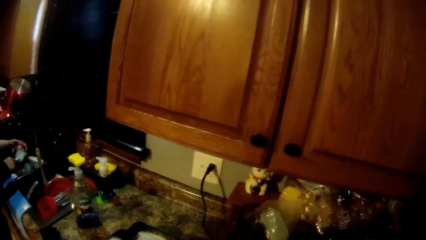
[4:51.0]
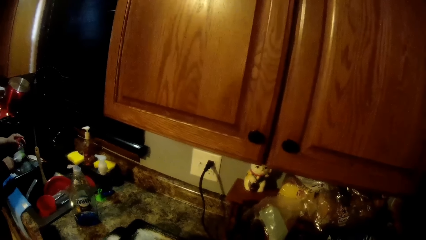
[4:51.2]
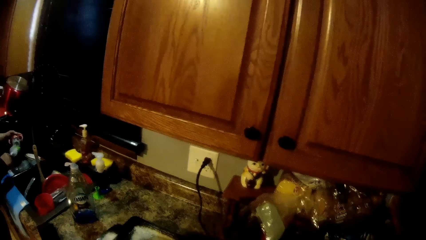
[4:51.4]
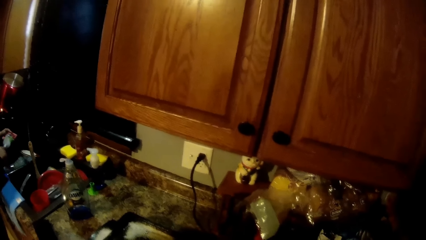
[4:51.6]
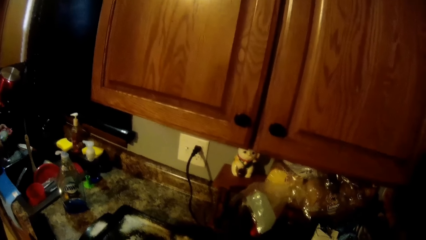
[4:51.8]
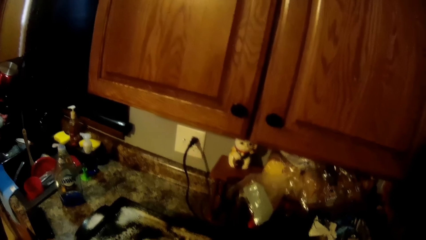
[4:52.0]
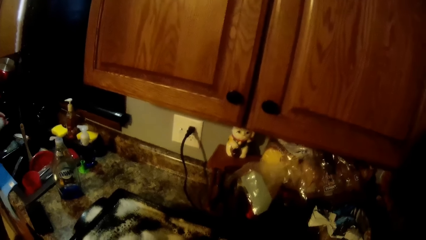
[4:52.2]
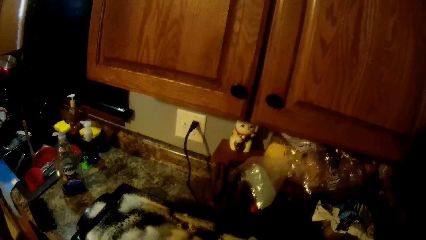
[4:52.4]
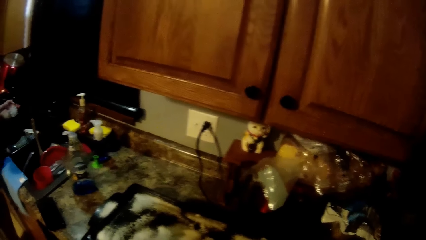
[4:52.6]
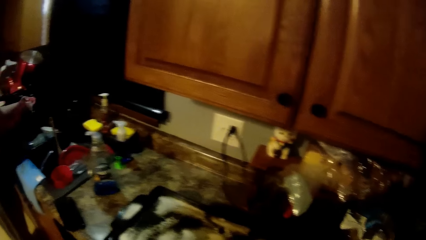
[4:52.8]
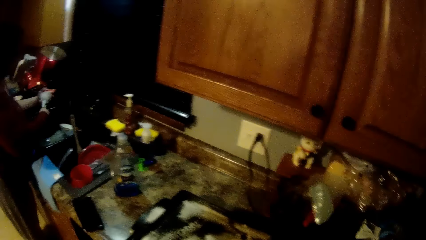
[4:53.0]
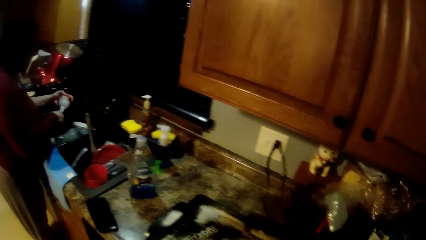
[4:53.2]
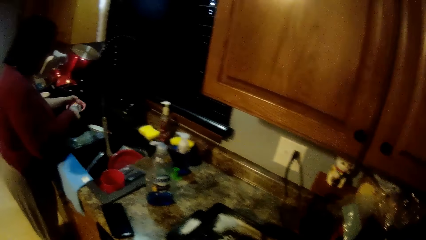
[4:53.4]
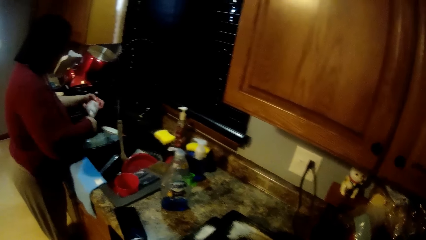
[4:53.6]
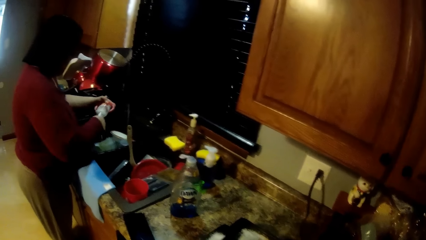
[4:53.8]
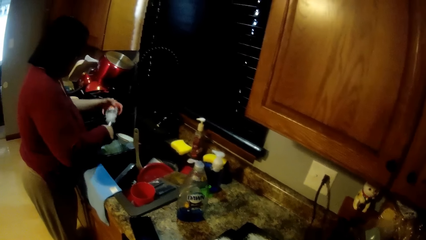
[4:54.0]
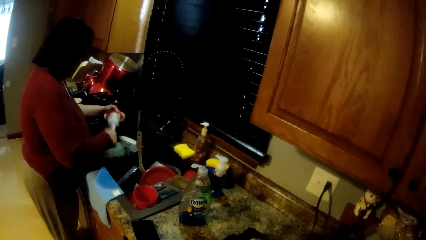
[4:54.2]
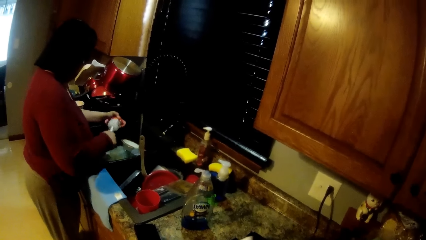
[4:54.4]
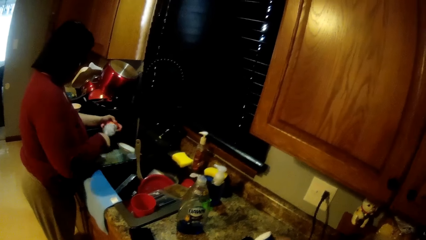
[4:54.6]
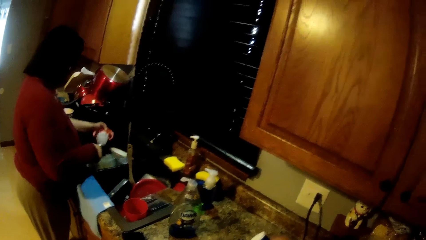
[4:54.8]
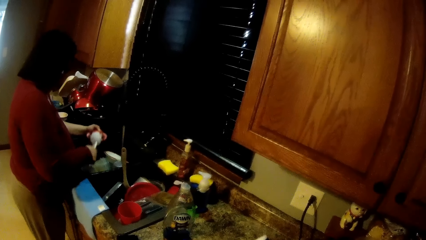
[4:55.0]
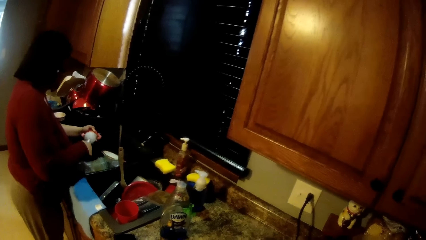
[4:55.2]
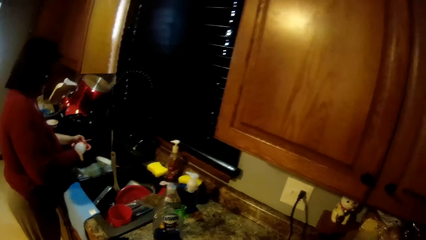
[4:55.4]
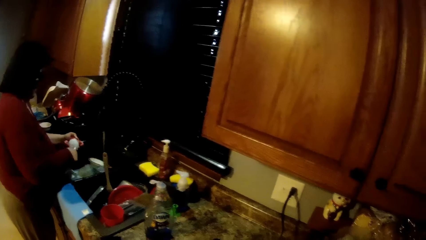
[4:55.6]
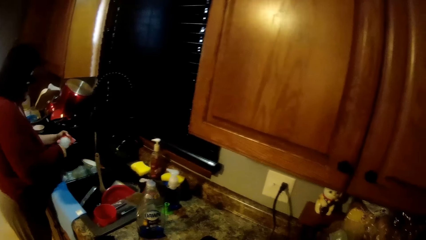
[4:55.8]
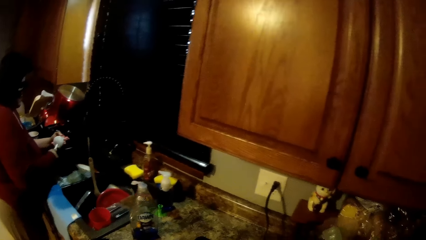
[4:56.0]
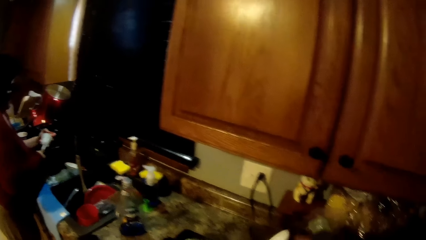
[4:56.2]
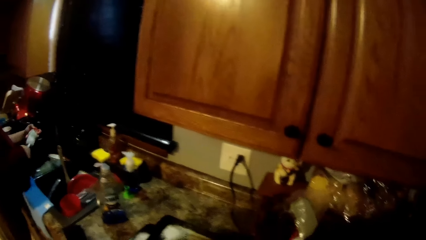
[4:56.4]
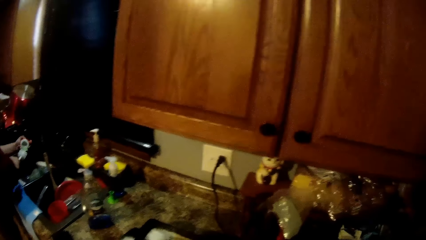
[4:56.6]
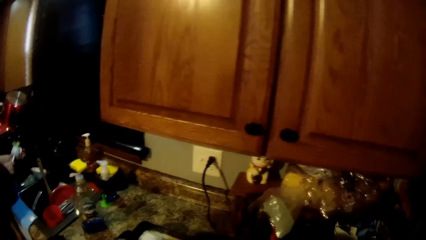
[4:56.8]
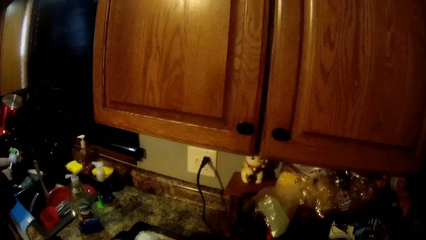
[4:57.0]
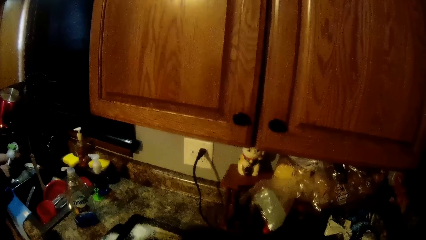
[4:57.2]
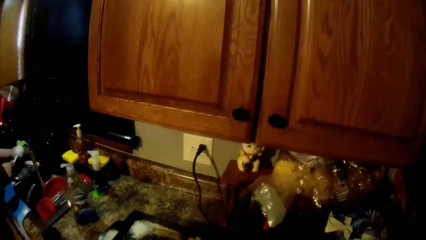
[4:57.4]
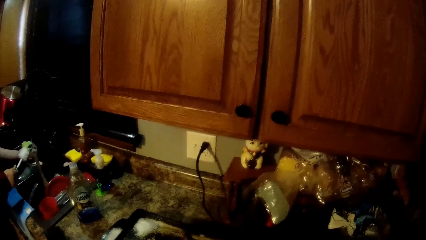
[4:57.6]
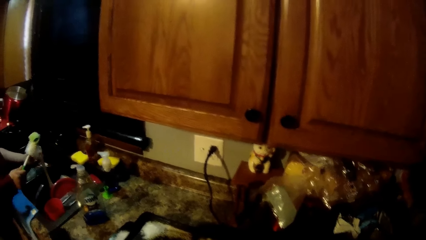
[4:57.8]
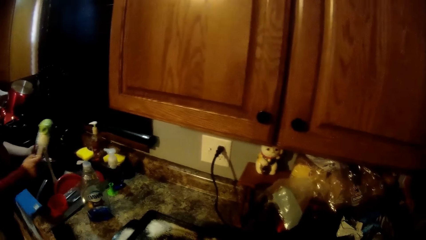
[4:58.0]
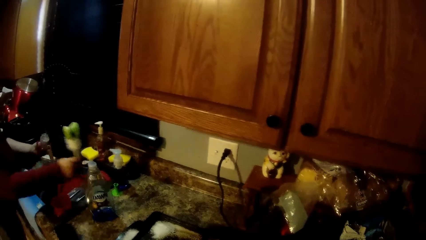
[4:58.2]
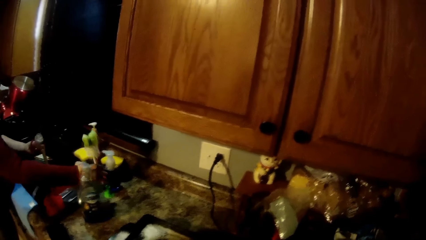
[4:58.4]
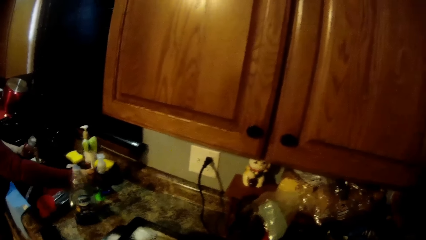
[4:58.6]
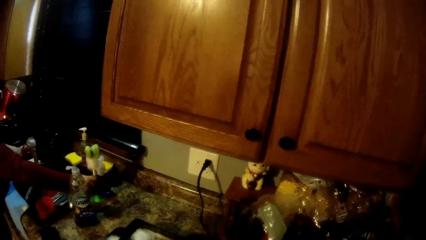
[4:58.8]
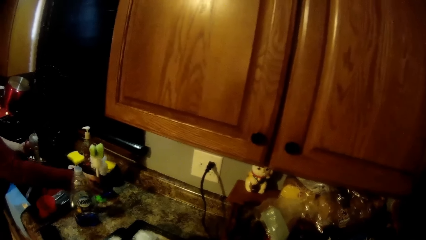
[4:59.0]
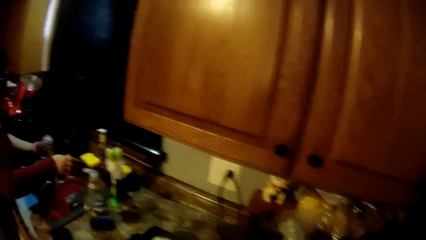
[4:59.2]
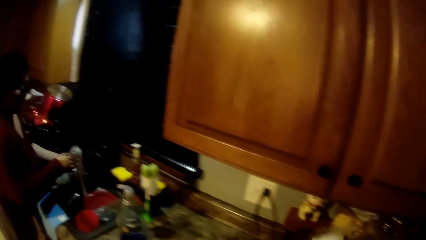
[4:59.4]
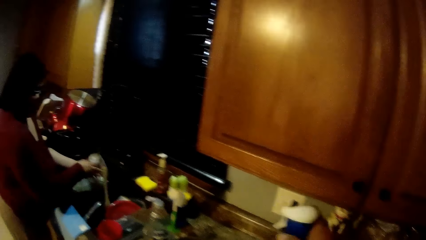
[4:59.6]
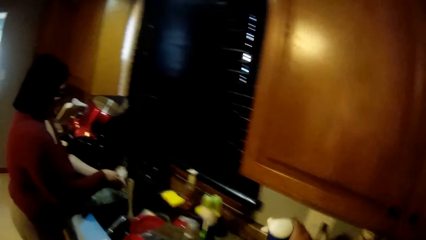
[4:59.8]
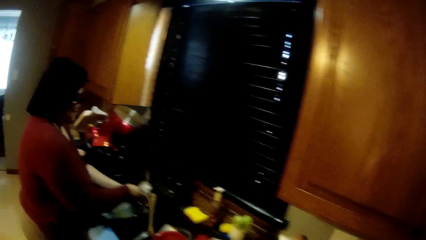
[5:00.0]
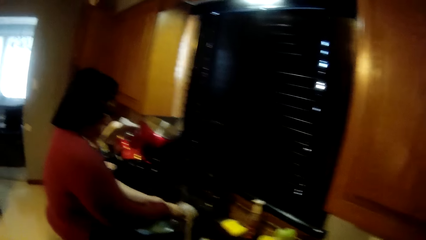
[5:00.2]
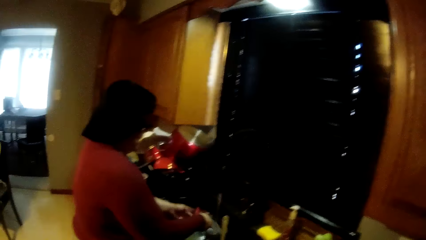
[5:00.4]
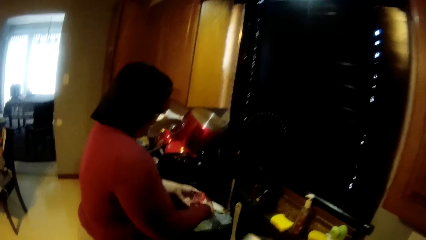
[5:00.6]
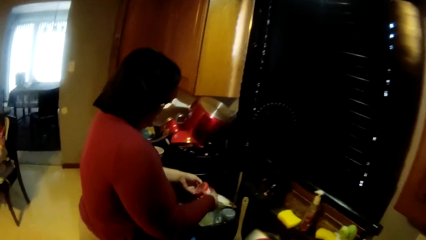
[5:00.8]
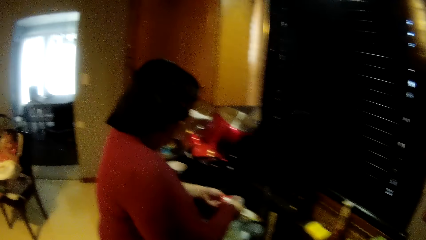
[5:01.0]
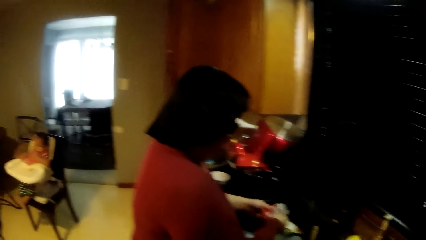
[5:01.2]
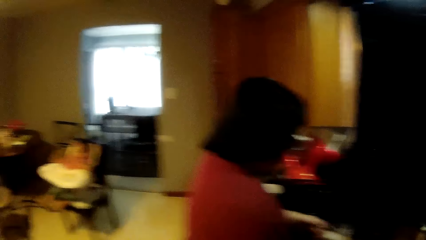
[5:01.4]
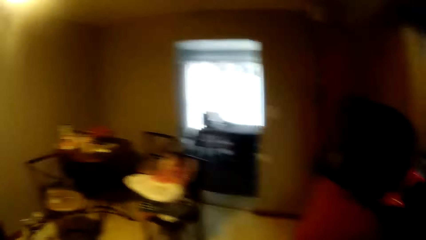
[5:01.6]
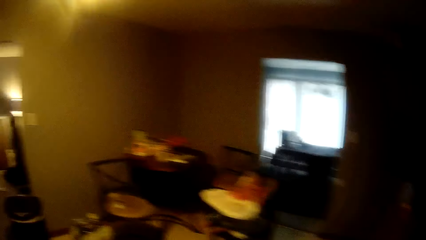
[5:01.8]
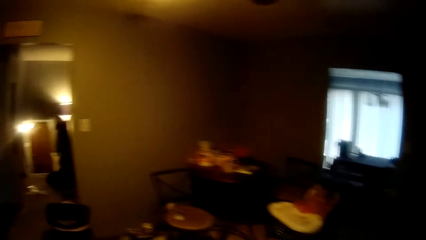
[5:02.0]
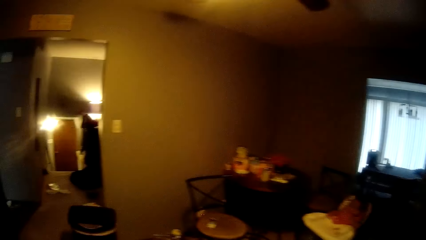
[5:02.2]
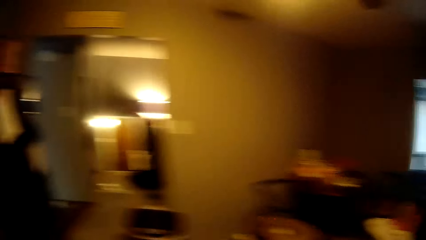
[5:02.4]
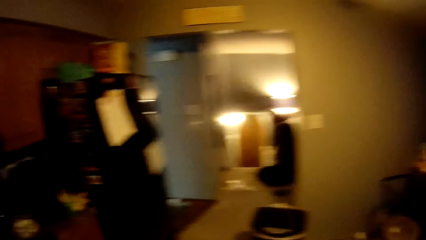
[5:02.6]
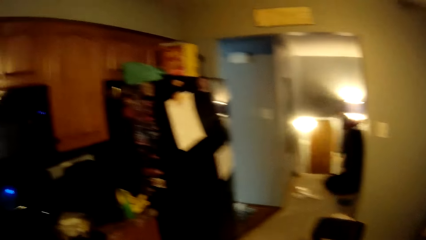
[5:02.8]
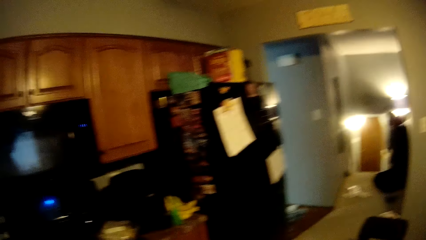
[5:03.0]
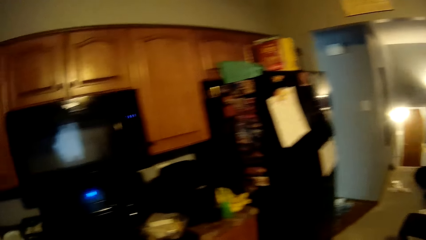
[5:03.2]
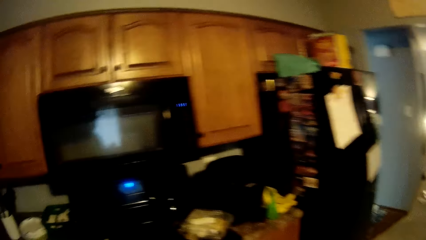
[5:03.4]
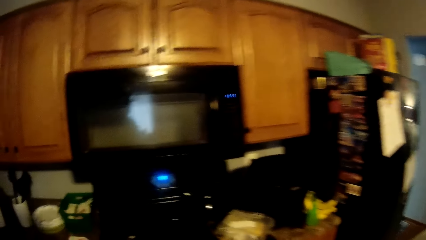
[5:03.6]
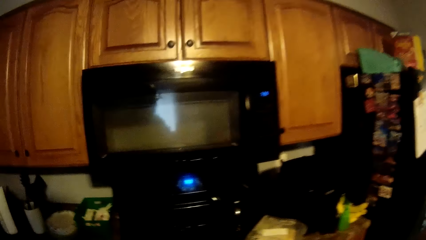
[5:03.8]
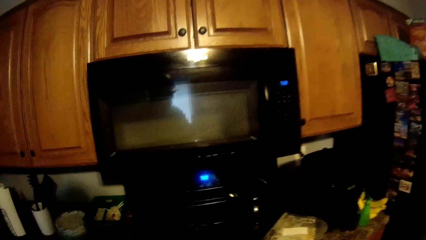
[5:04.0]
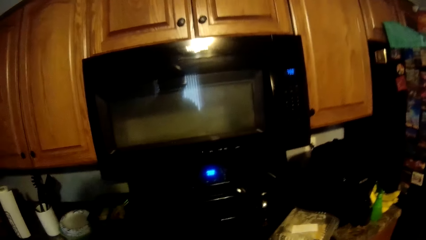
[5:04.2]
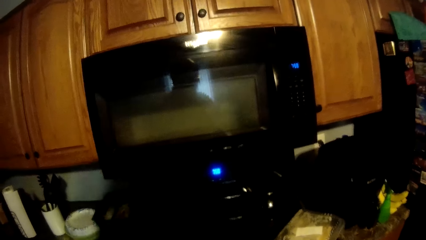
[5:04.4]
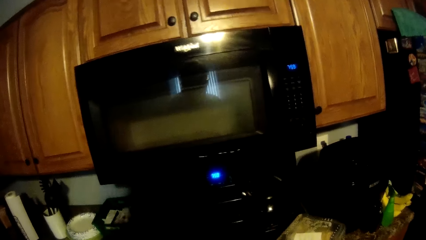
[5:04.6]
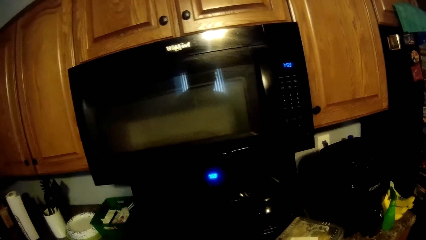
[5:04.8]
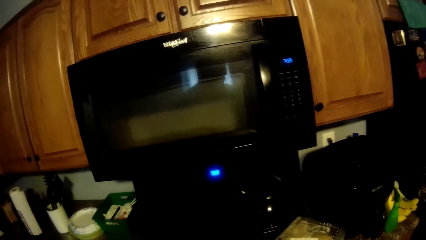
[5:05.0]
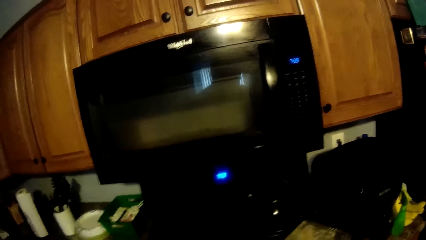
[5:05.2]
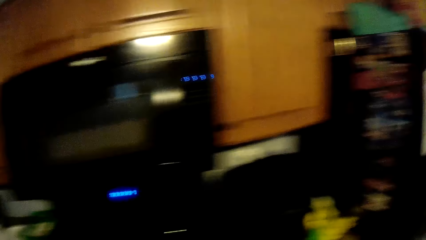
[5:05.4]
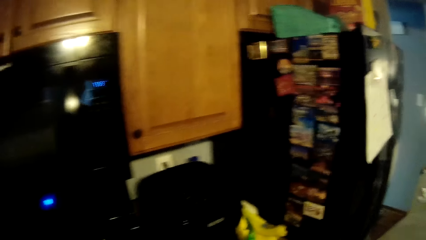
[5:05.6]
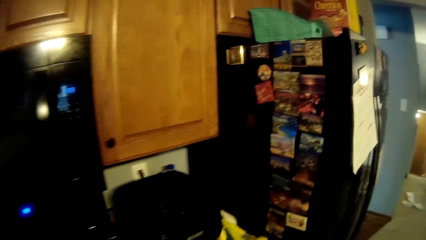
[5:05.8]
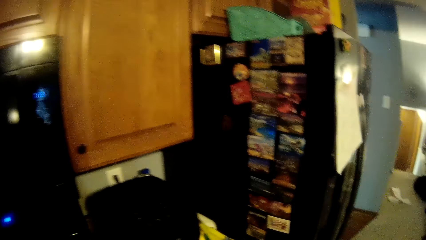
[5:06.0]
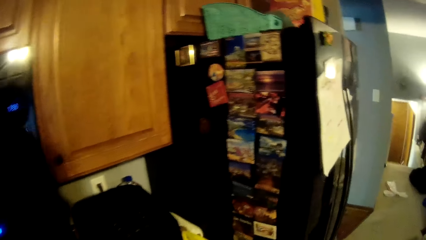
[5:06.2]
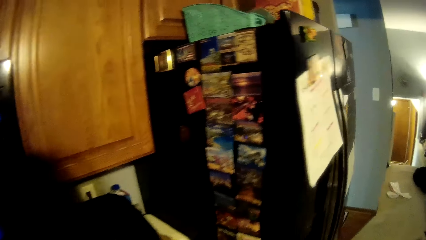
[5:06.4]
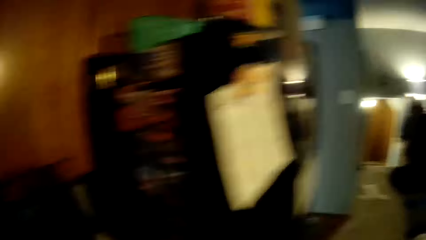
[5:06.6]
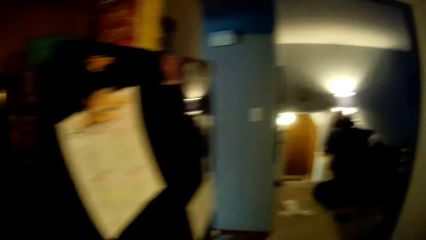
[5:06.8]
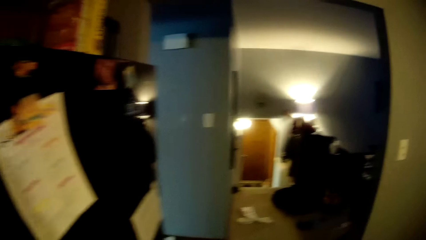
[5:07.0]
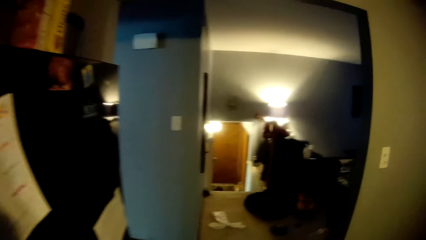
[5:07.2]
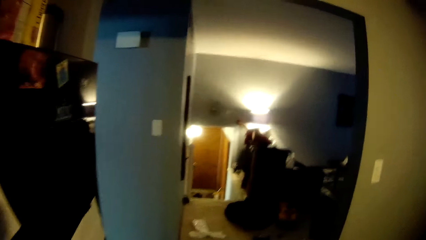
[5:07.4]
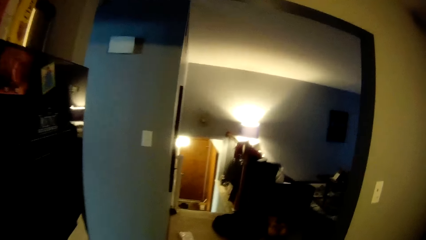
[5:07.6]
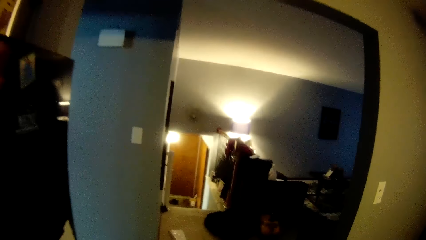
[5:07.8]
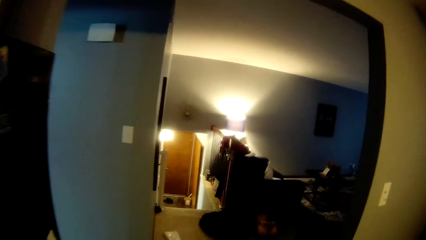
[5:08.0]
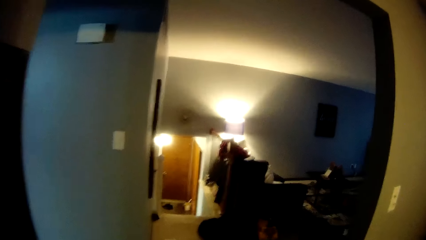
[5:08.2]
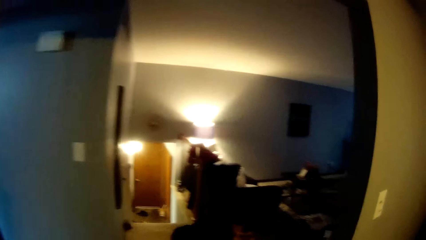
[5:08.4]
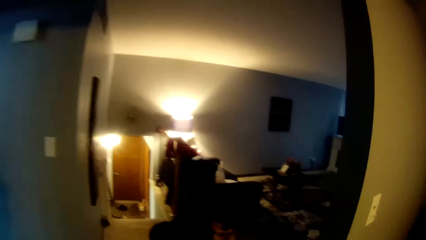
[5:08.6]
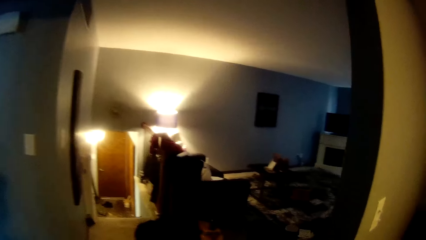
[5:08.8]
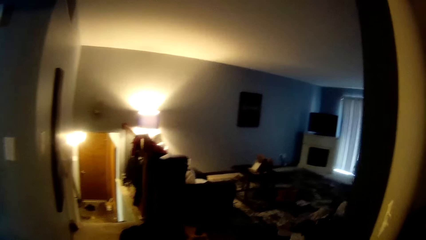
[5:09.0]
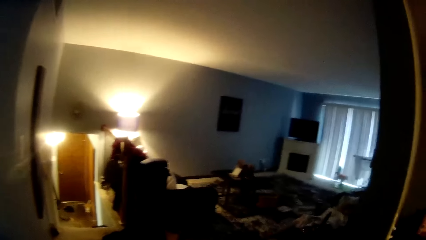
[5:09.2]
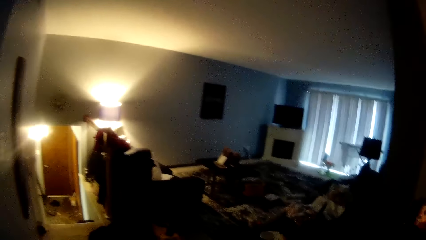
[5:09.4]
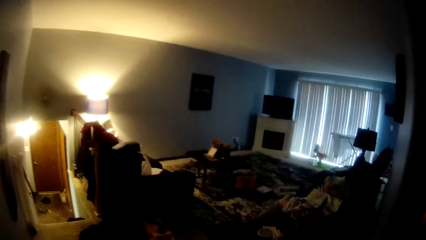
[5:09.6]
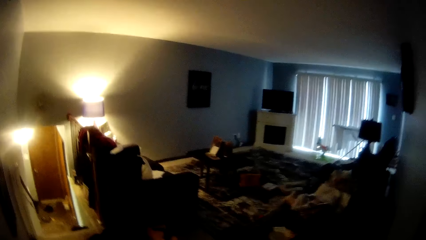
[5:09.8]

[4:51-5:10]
The camera wearer looks around. They converse with the woman in the kitchen. The woman drops the brush in her right hand on the kitchen's counter. The woman holds the glass cup with both hands. The camera wearer walks around in the room. The woman walks from the kitchen to the living room.
